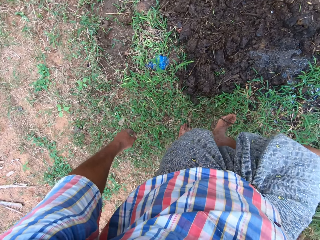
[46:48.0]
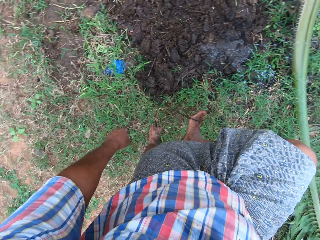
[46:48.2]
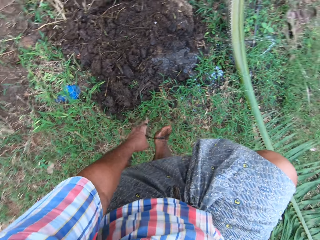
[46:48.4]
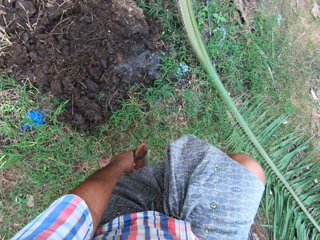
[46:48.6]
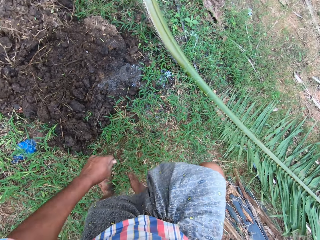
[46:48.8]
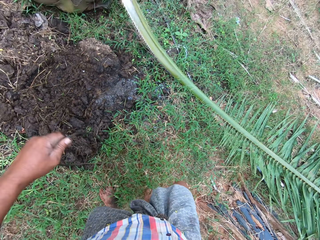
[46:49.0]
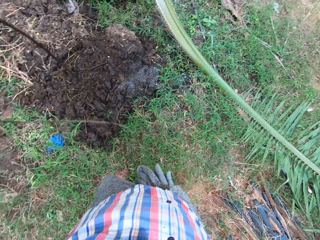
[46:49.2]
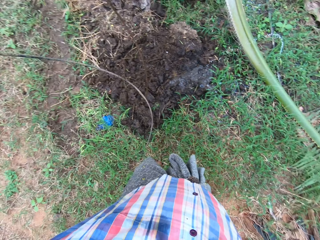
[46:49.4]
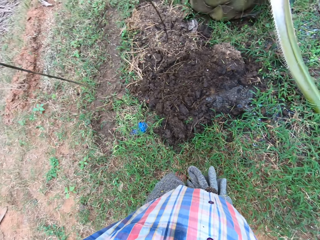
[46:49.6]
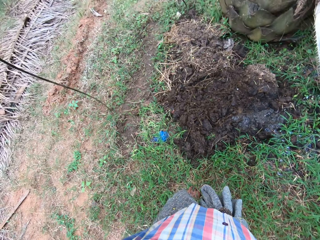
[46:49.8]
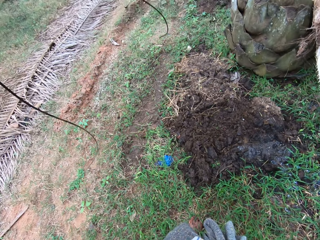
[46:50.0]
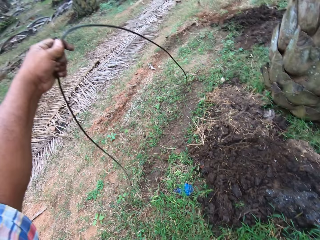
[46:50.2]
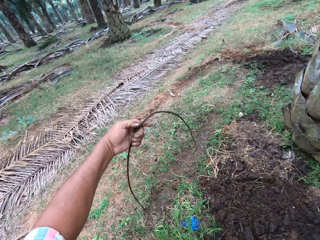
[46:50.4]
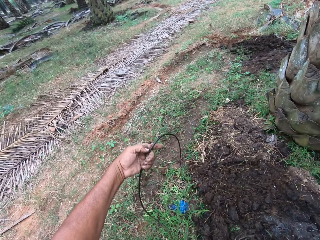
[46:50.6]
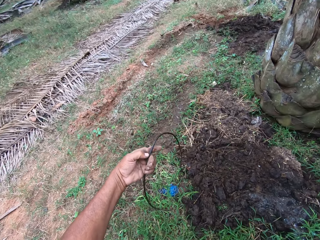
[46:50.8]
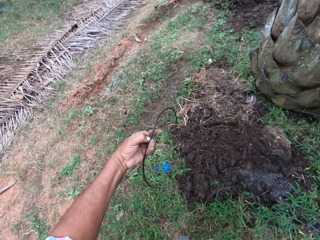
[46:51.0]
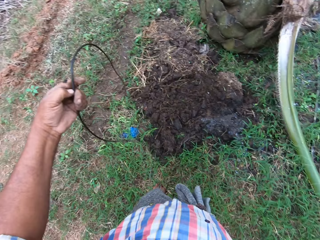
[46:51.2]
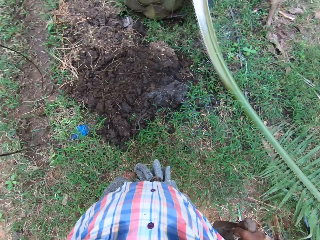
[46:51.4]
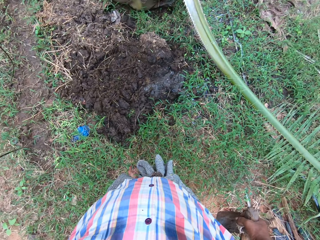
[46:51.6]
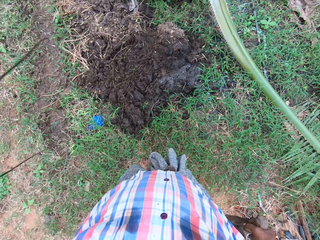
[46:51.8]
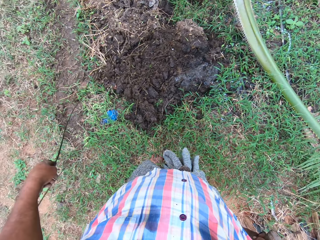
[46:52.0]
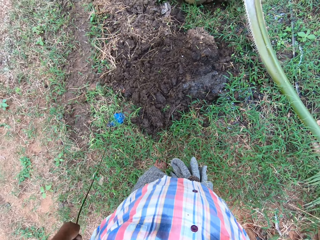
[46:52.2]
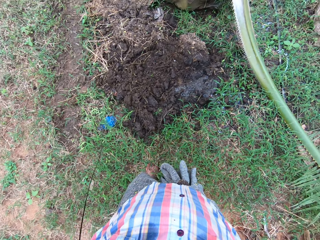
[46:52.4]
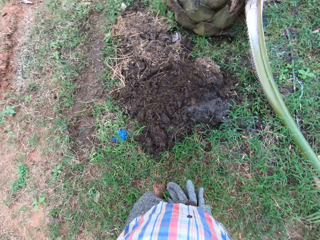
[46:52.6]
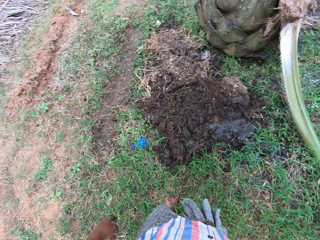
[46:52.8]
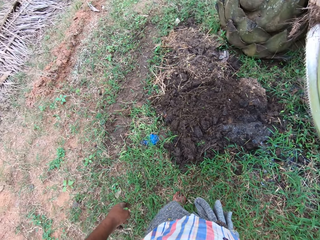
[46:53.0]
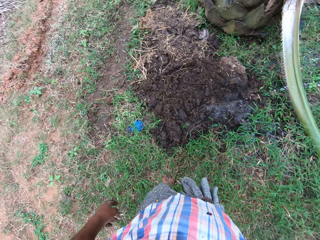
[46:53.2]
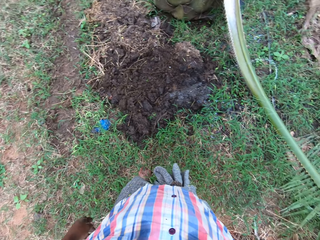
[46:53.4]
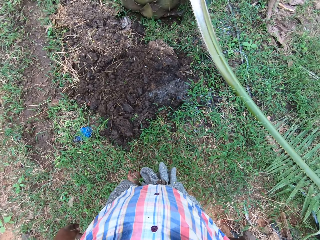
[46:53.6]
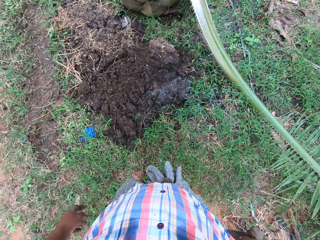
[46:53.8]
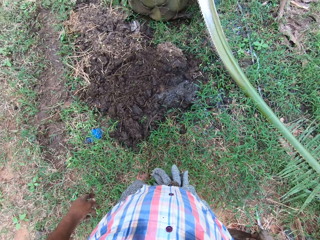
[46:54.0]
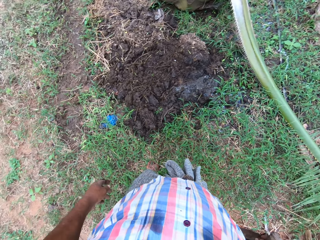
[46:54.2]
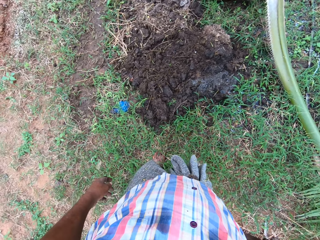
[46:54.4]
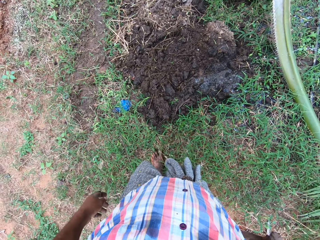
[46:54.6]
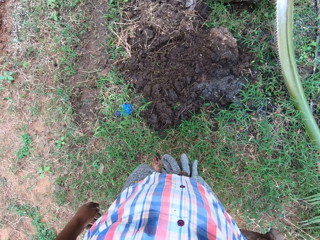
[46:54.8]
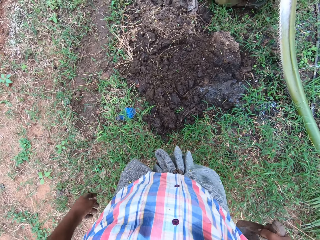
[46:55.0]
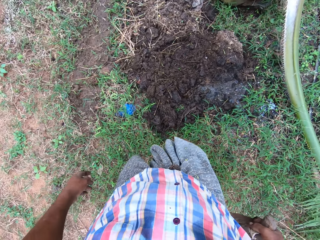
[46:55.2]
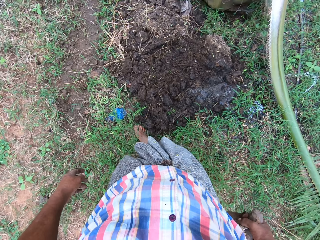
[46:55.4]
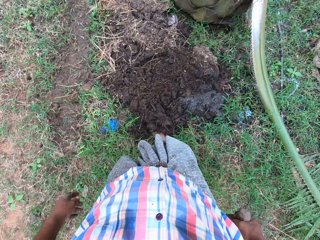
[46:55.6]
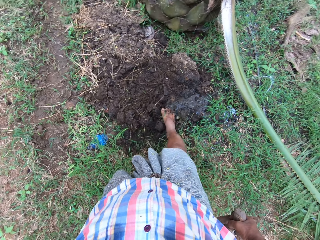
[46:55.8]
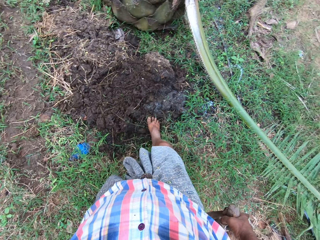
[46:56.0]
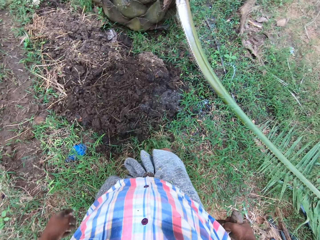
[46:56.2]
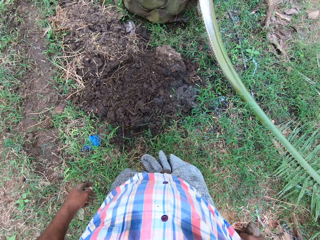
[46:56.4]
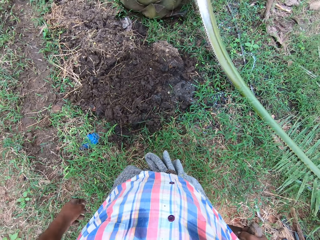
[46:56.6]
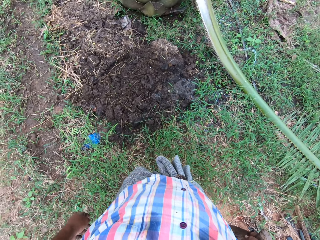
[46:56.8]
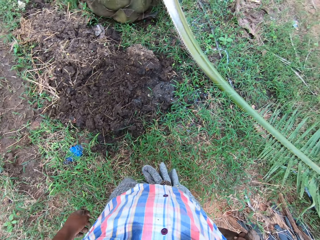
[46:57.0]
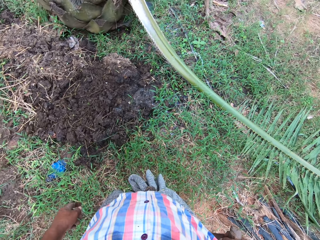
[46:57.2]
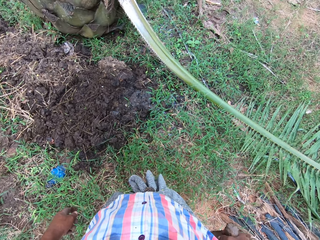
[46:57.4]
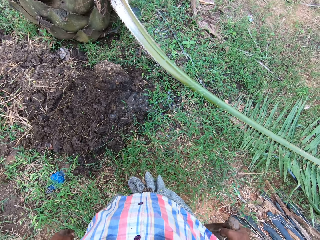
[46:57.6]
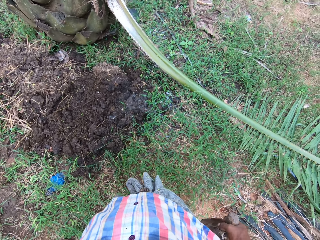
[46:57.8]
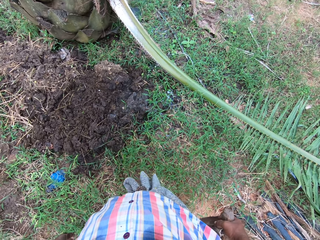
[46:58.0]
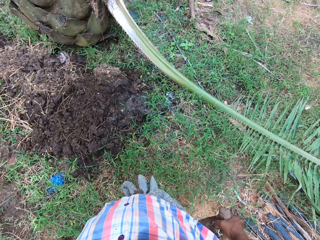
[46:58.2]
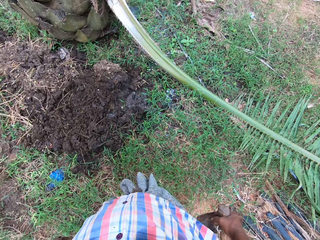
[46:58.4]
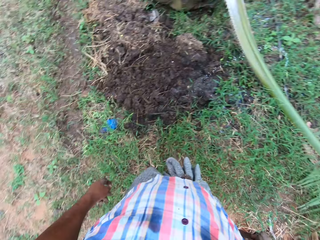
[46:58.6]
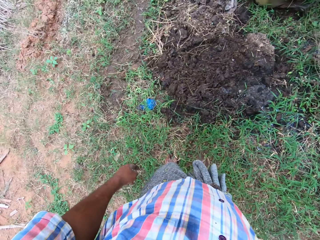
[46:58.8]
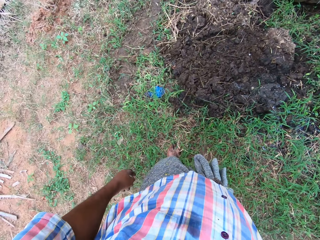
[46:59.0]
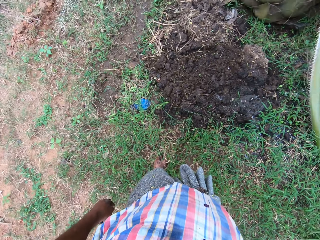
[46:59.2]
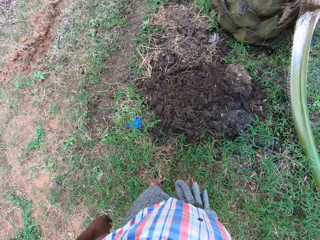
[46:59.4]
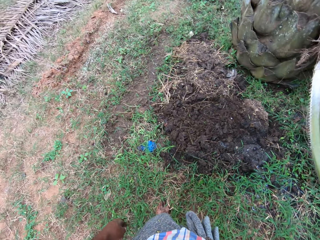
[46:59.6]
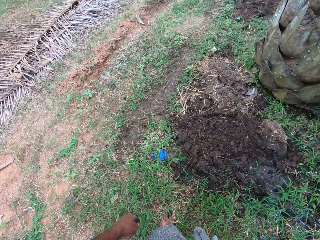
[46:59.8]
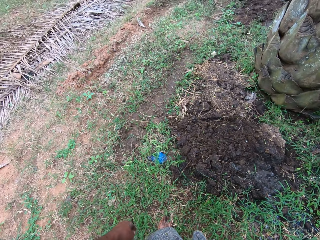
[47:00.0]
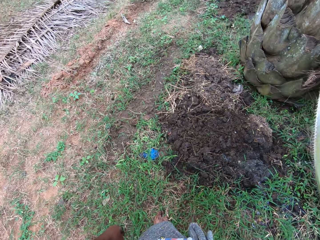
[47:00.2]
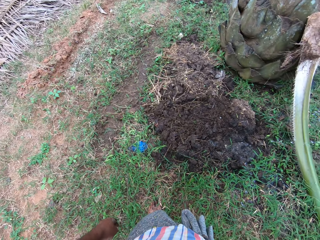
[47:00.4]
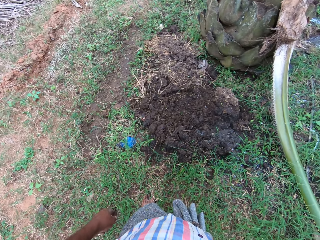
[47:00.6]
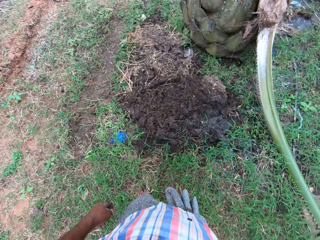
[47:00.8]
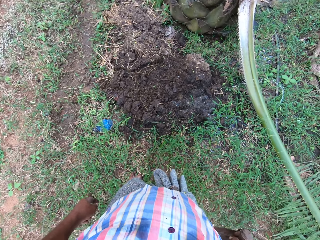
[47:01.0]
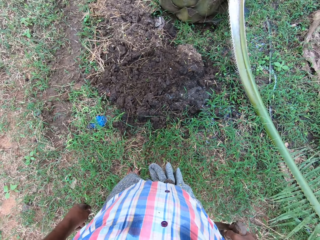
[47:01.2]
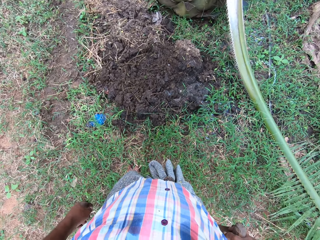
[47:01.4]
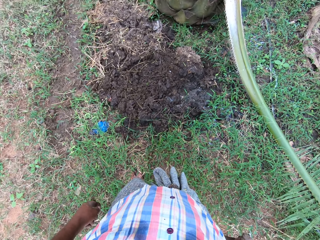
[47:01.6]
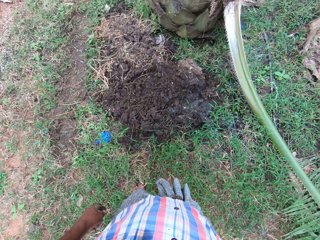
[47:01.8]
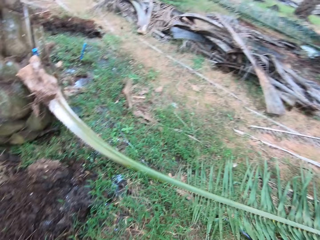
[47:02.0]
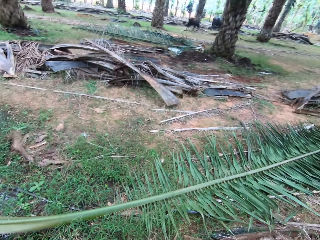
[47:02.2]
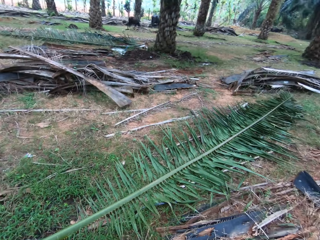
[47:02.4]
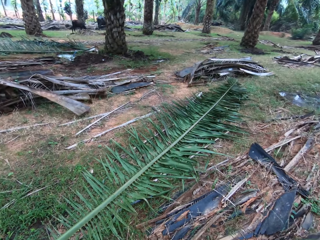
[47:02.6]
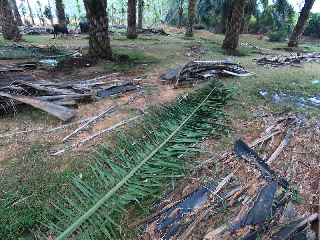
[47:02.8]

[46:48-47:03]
The camera wearer picks up a wire cable from the ground with his leg. He holds the cable with his hand. He stares at the wire cable. He stares down. He moves soil with his leg. He kicks the rocks. He stares down. He looks around.

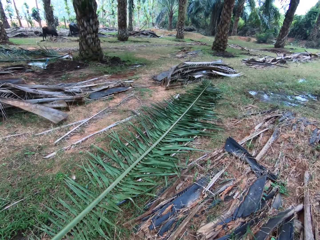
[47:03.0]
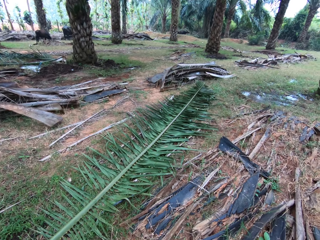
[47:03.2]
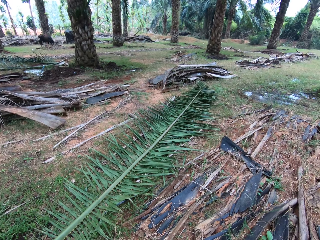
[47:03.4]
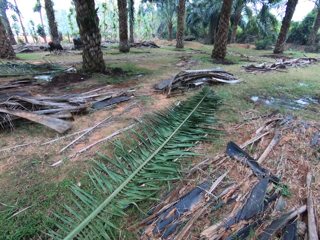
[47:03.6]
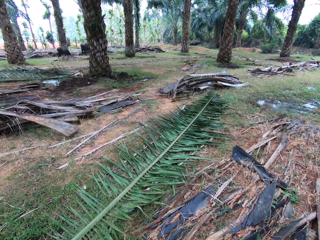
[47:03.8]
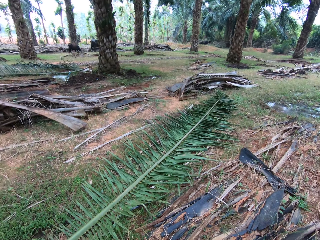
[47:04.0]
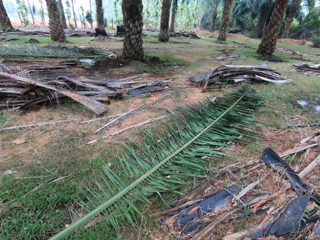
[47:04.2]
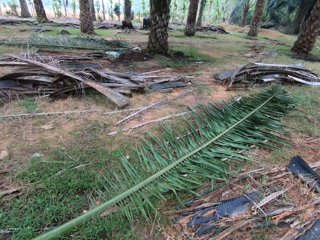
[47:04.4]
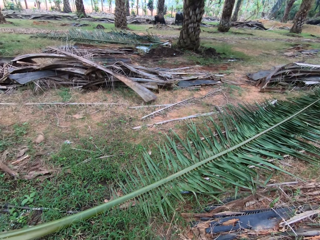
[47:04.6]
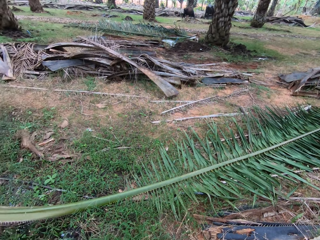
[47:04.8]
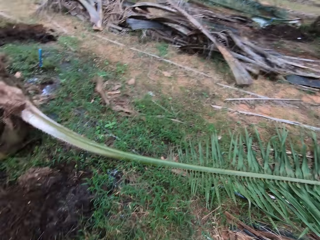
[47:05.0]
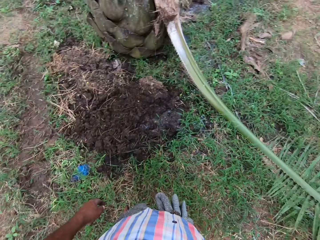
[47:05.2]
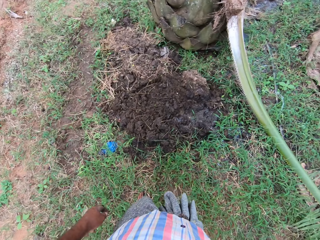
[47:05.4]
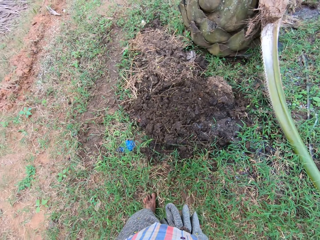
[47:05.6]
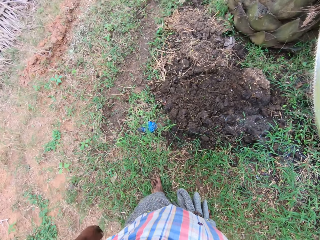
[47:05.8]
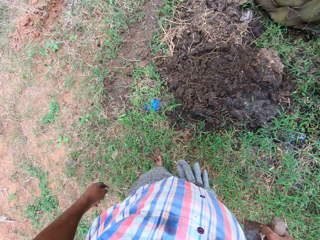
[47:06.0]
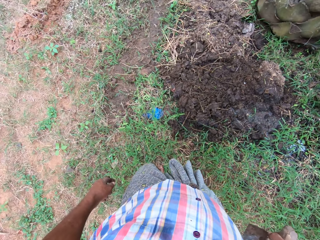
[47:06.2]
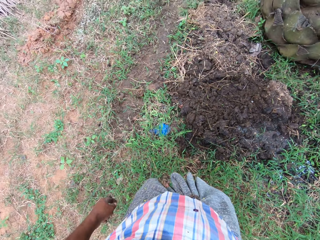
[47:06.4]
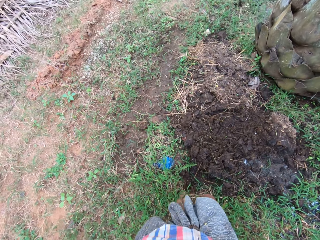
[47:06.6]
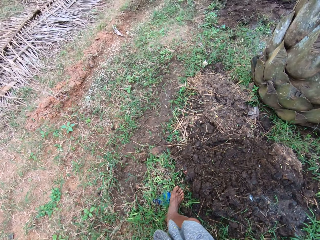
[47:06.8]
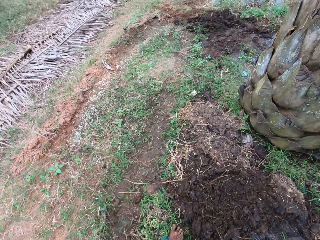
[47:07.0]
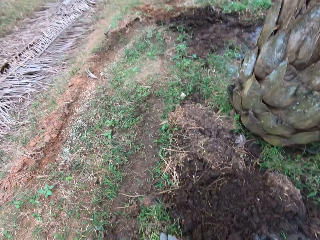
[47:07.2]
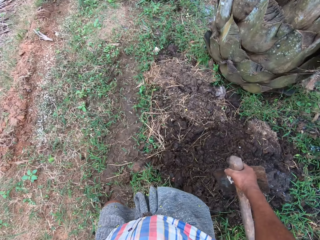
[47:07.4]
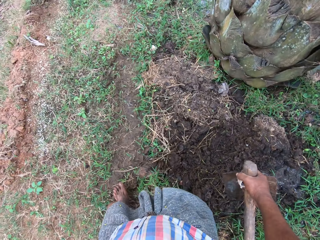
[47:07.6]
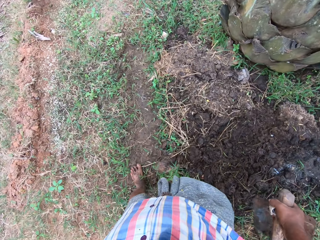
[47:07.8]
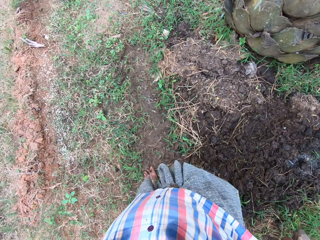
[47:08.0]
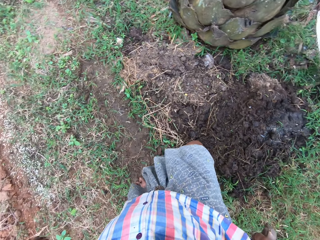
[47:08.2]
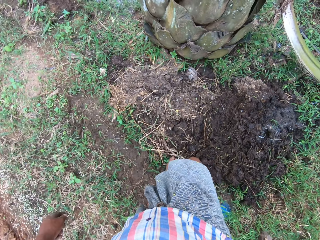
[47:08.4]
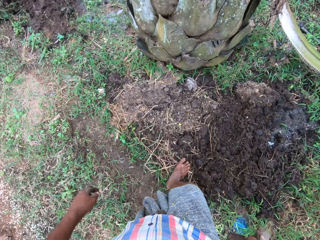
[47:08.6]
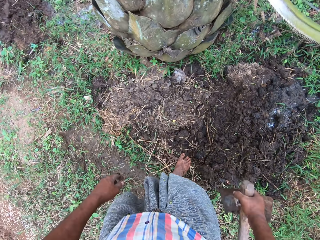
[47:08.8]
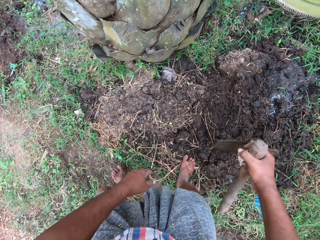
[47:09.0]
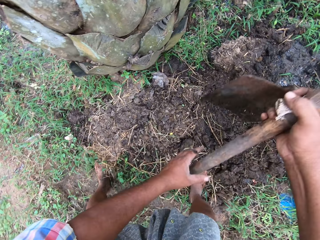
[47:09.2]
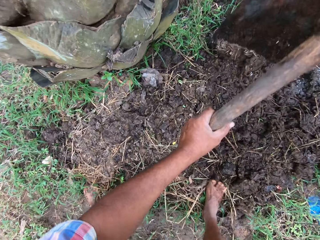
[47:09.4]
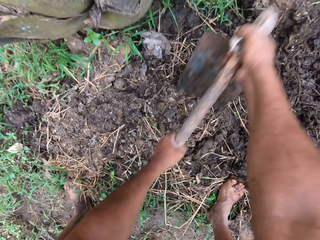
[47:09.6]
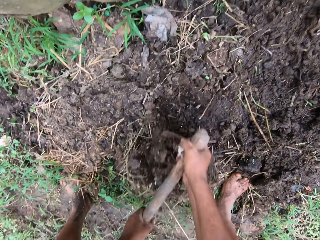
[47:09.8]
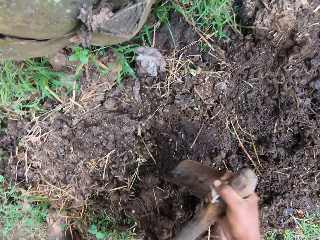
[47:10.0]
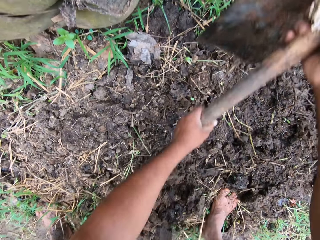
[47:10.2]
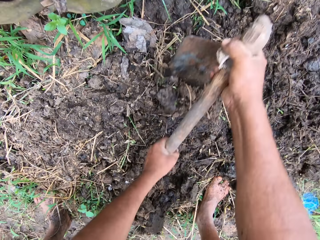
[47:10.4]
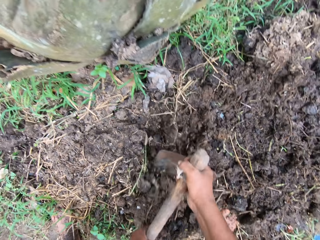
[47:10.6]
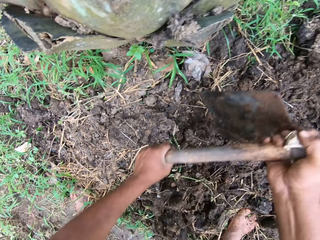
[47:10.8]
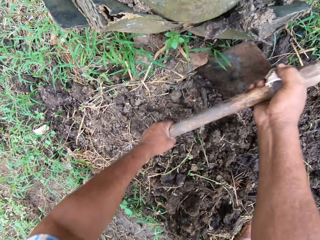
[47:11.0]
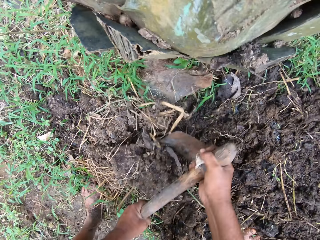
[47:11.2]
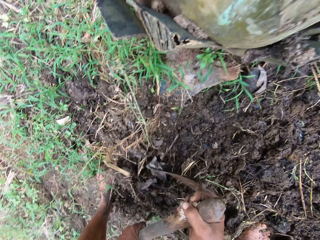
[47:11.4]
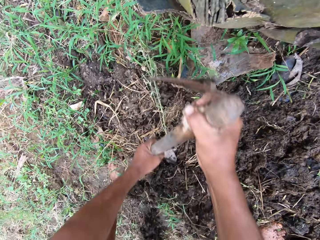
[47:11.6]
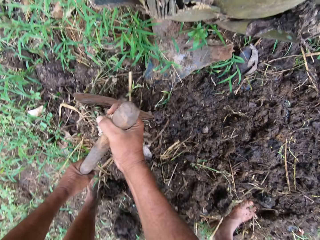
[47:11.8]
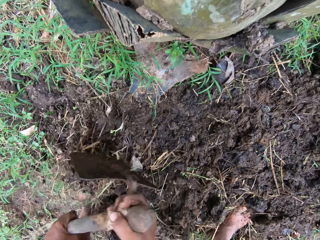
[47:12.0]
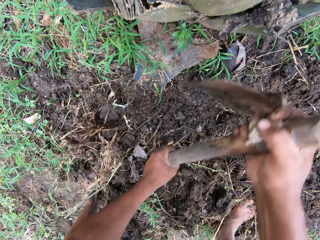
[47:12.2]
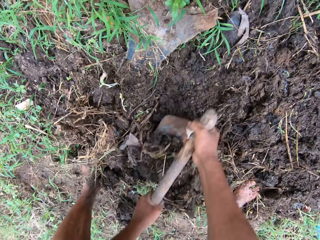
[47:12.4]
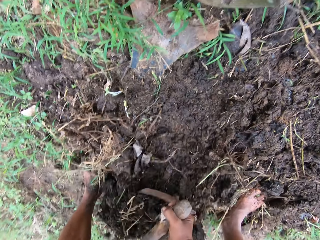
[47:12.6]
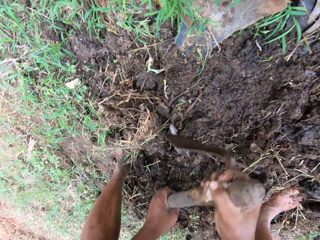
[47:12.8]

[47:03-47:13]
The camera wearer stares down. They walk around the garden. They hold the hoe. They dig soil with the hoe.
